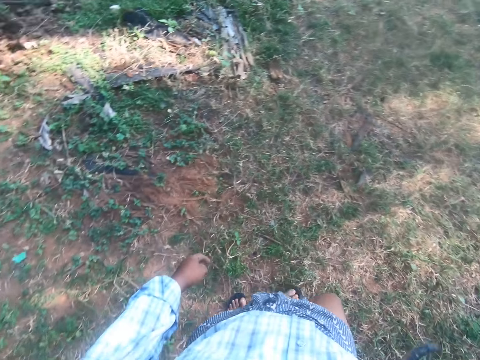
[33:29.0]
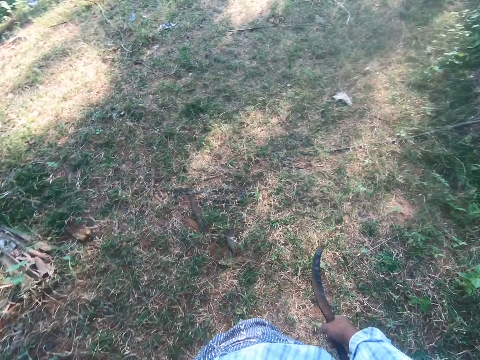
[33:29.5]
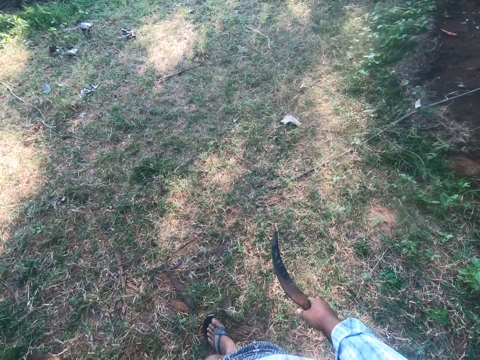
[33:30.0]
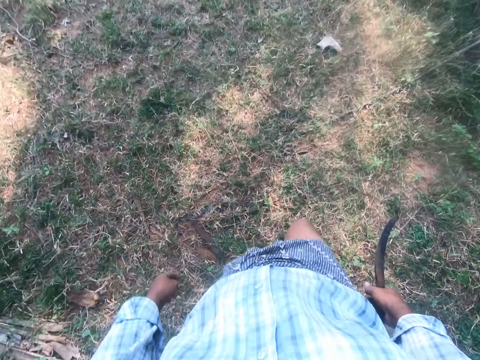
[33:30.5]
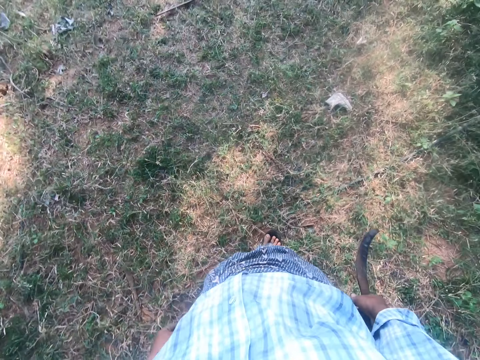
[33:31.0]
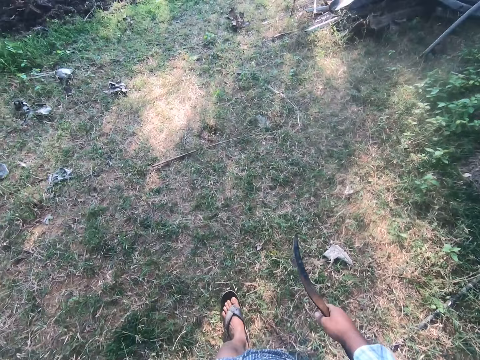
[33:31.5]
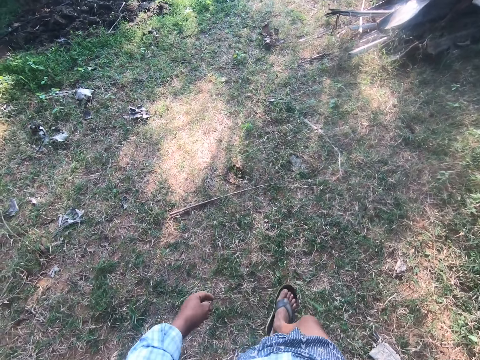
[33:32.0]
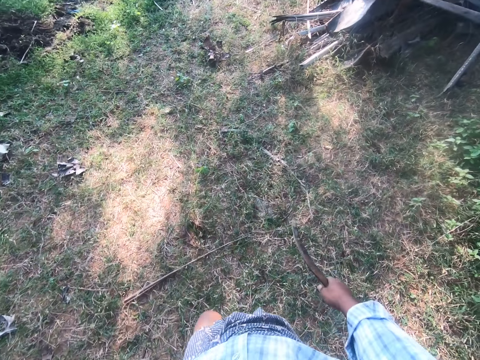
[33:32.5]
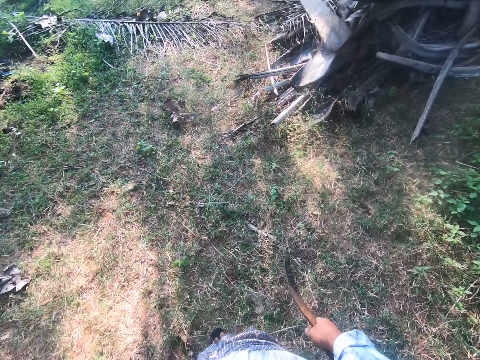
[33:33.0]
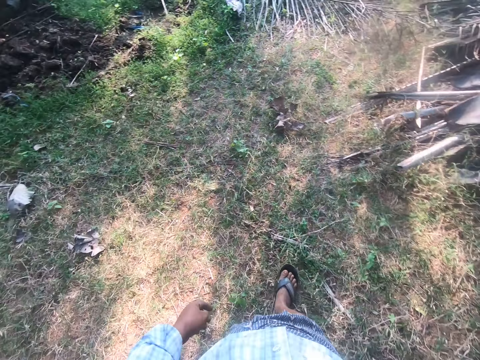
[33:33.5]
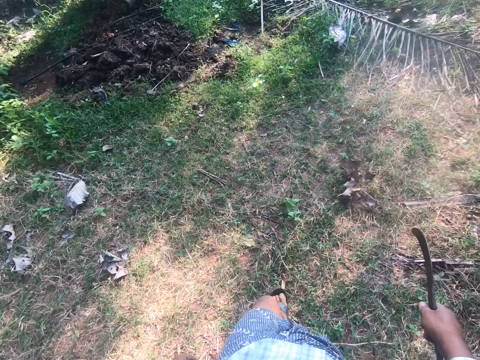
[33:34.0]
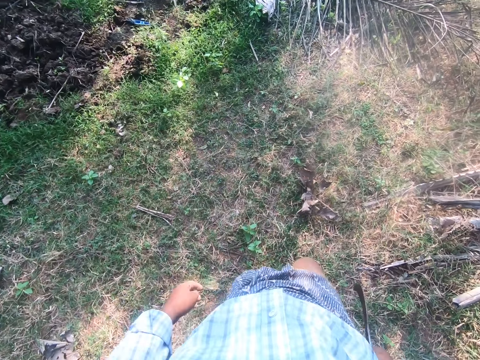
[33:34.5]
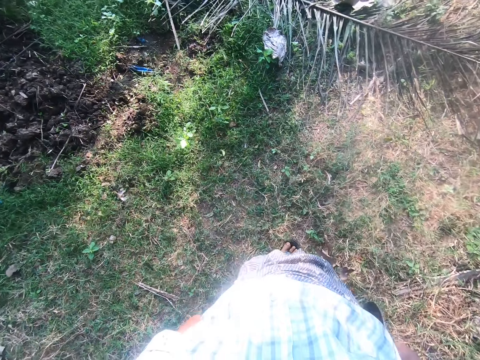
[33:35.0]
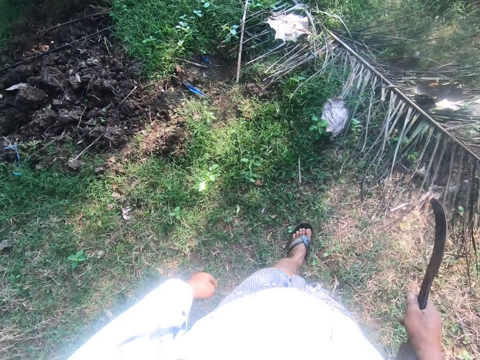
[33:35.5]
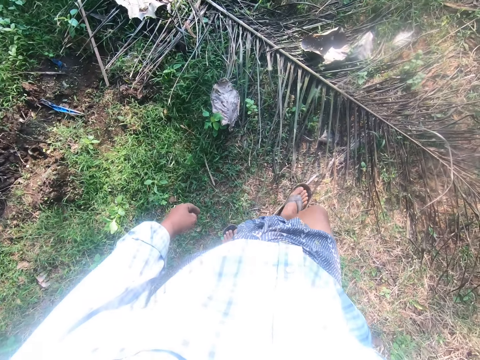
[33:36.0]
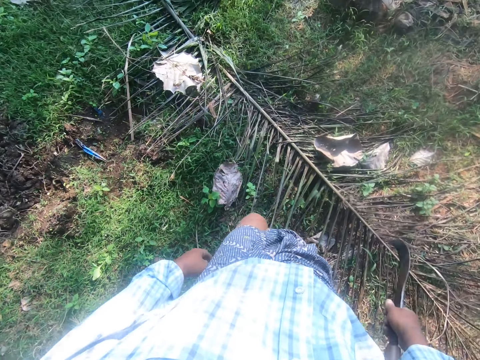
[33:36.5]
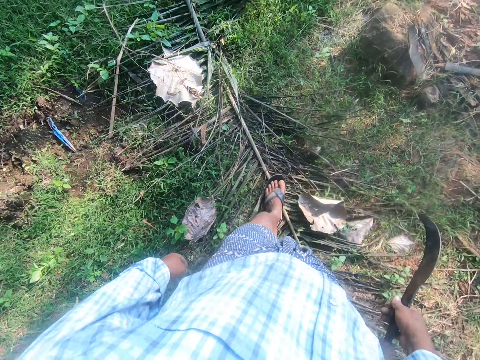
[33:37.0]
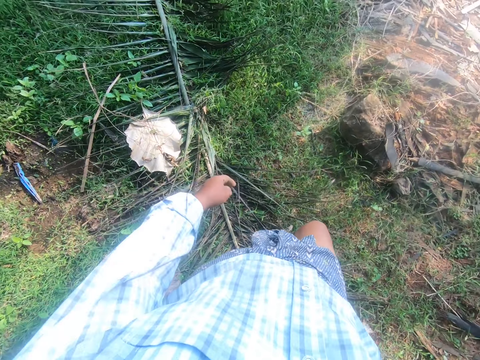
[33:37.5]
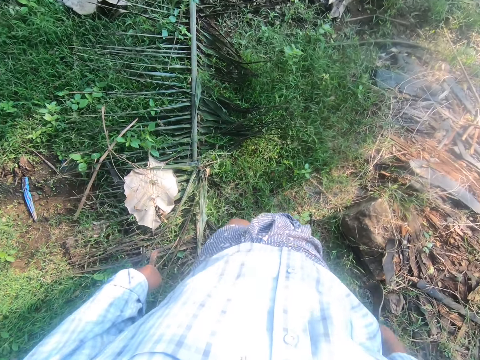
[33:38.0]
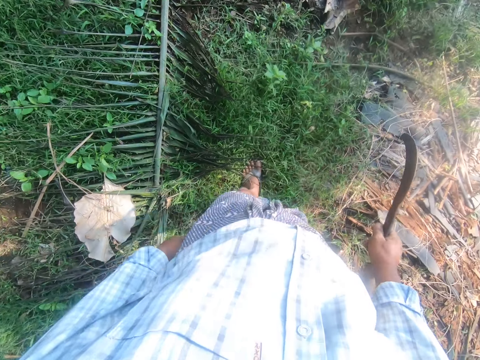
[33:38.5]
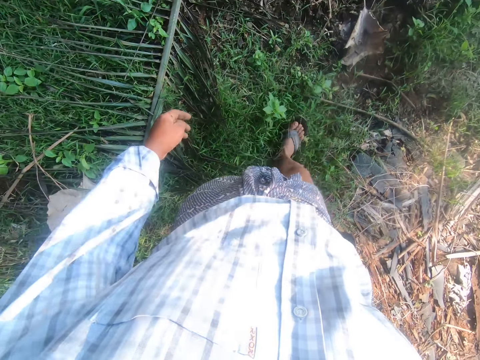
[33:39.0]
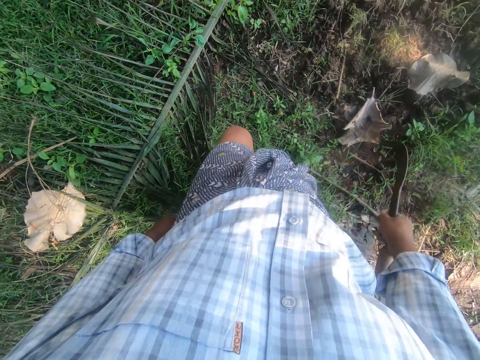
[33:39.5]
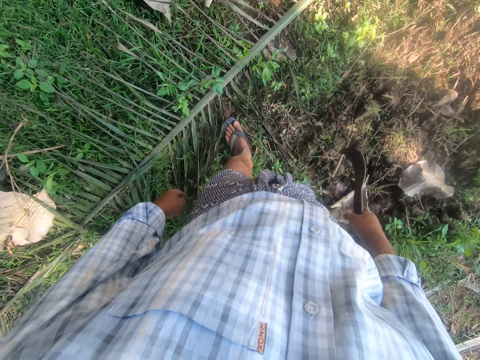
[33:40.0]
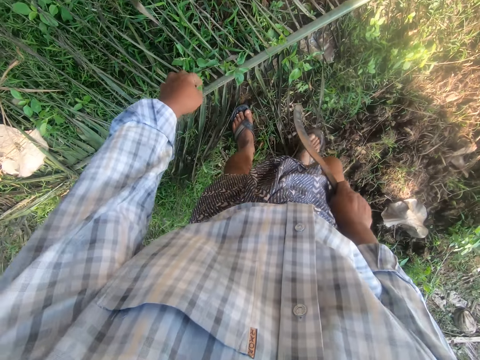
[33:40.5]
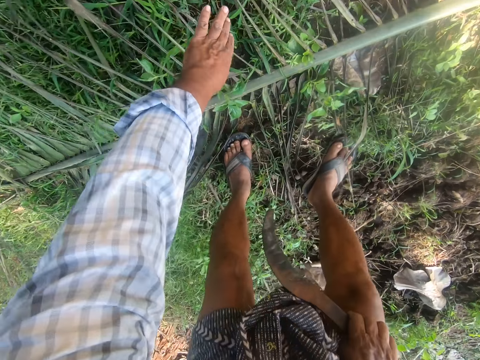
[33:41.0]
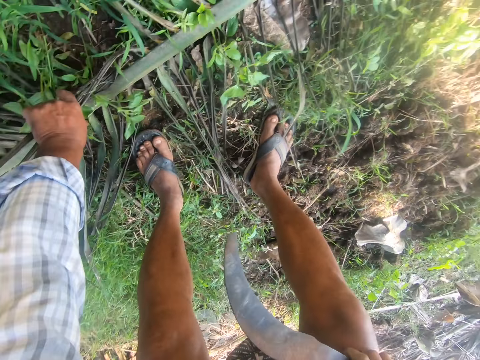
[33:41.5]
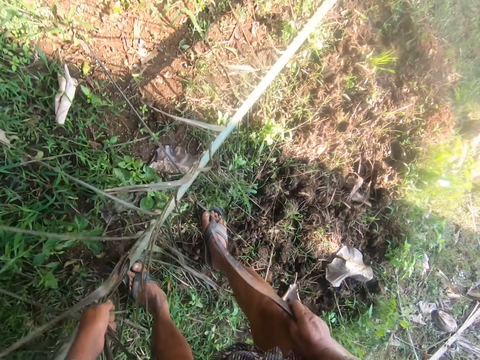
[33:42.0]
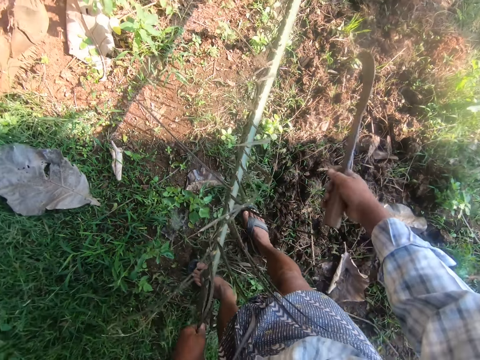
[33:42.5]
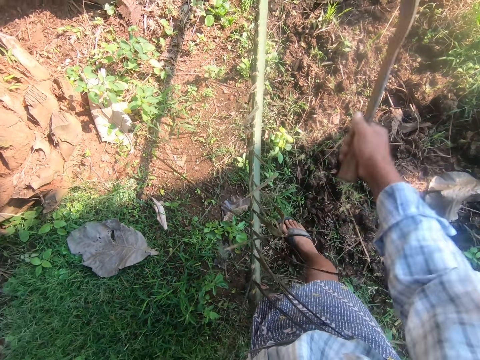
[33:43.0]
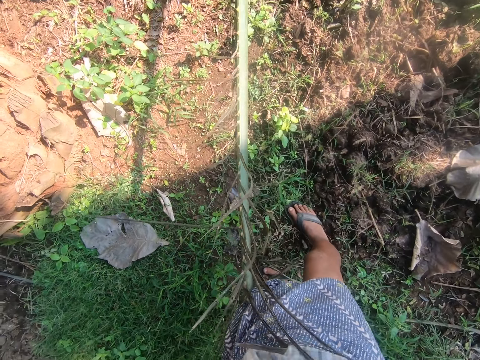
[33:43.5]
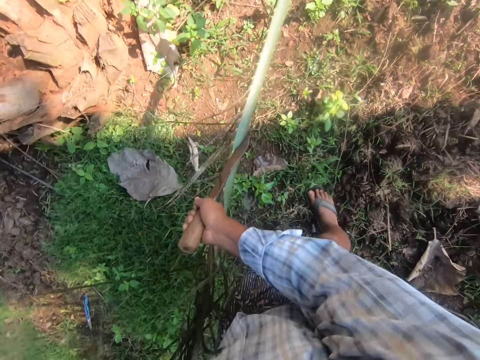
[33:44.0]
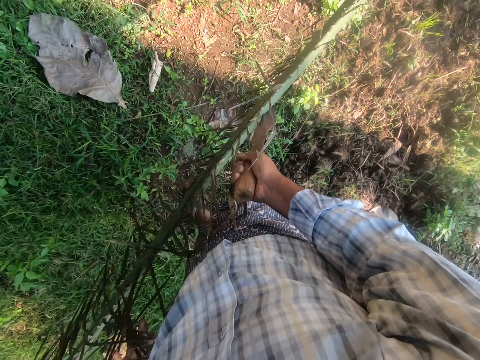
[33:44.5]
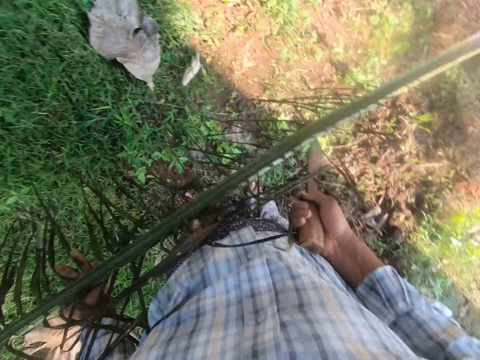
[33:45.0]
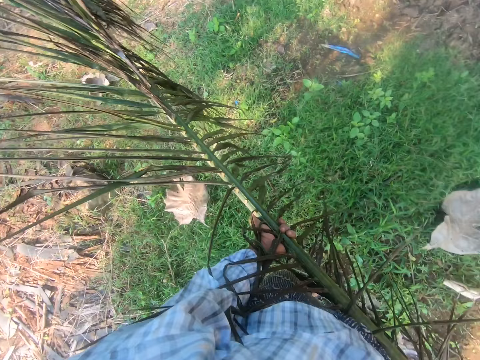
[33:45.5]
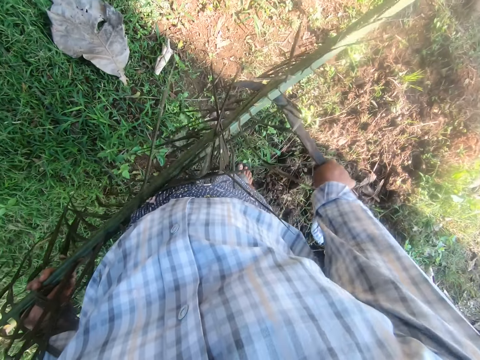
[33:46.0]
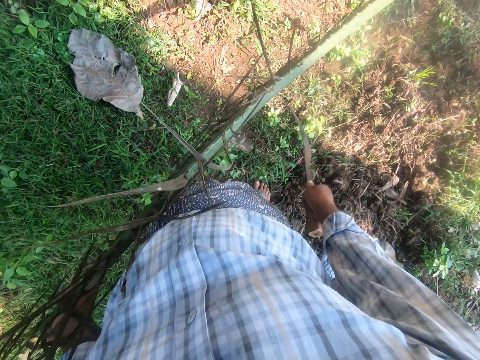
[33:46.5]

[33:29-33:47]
The camera wearer walks away from the palm fronds. They pick up a palm frond or palm tree branch from the ground. They cut the palm tree branch.

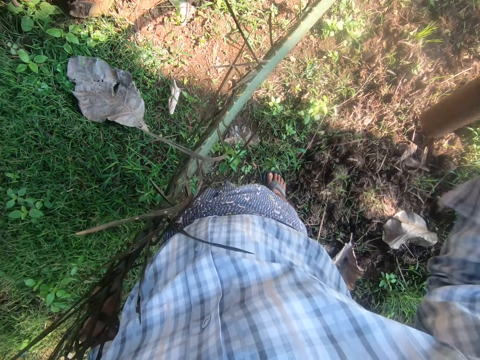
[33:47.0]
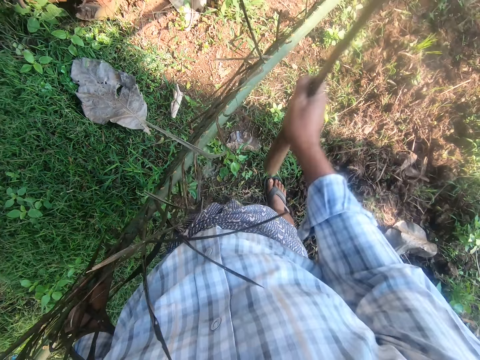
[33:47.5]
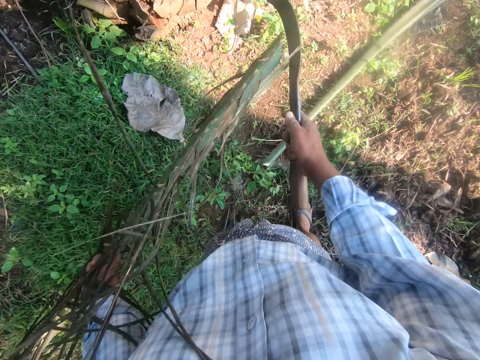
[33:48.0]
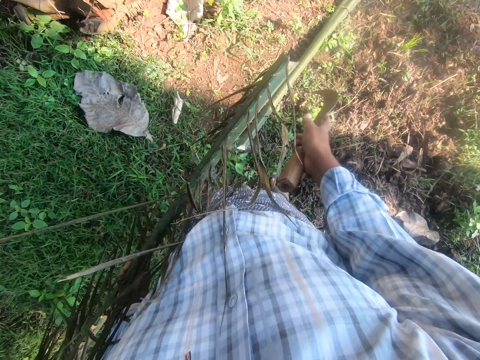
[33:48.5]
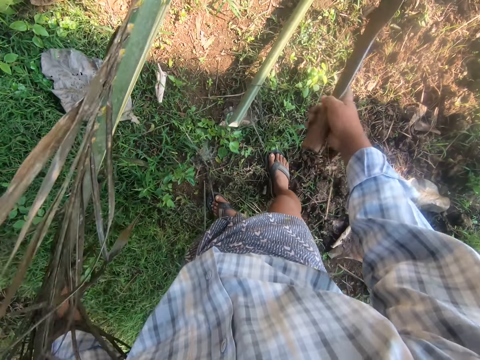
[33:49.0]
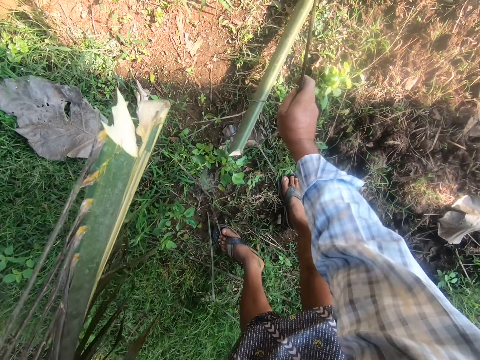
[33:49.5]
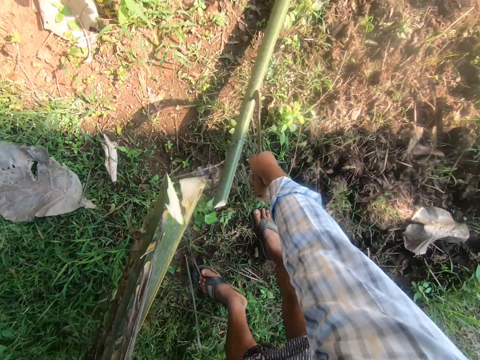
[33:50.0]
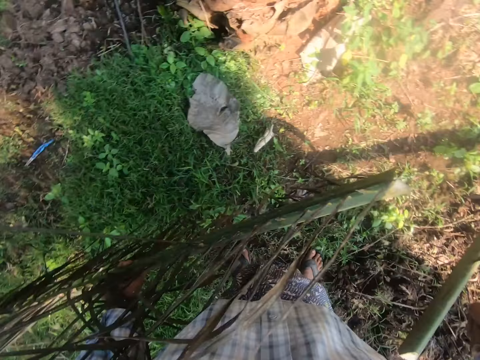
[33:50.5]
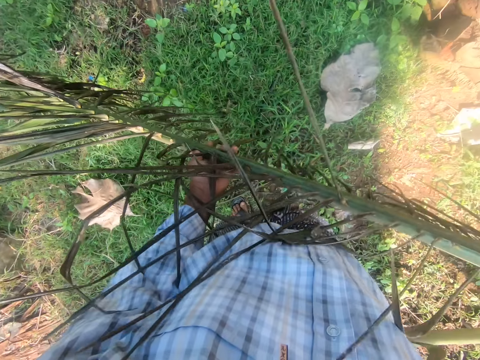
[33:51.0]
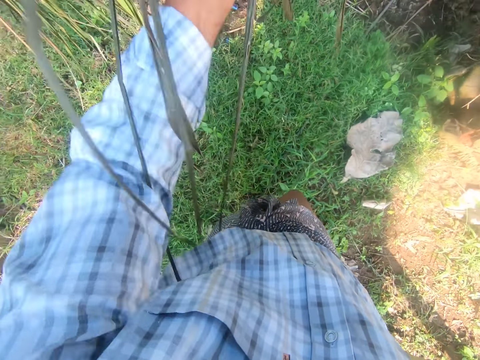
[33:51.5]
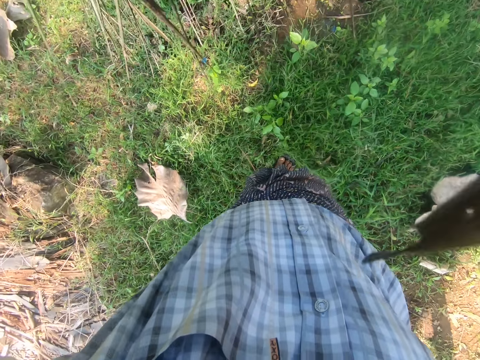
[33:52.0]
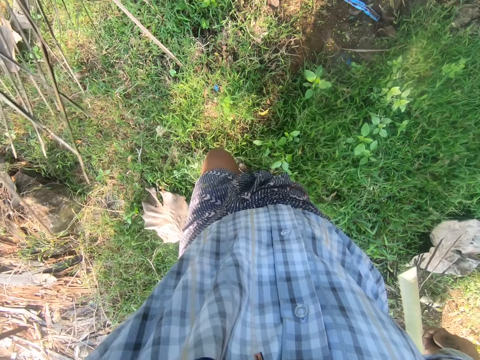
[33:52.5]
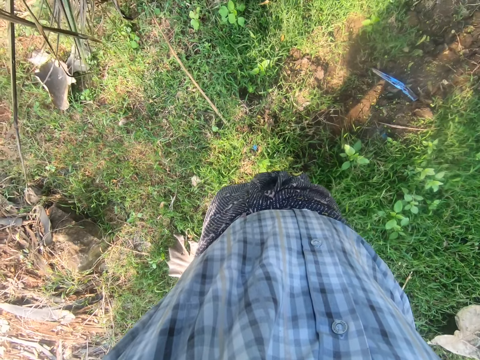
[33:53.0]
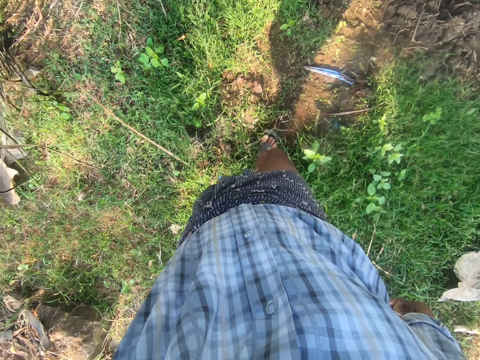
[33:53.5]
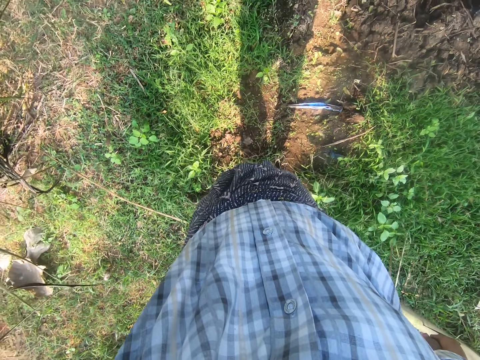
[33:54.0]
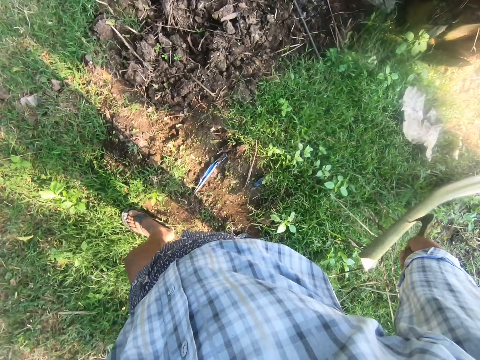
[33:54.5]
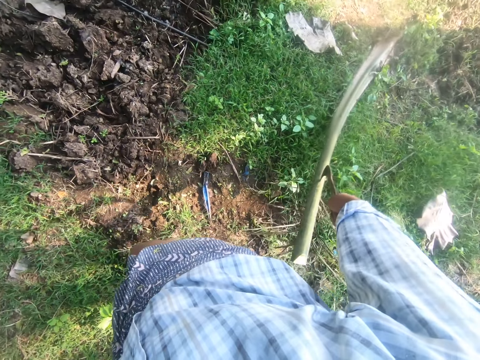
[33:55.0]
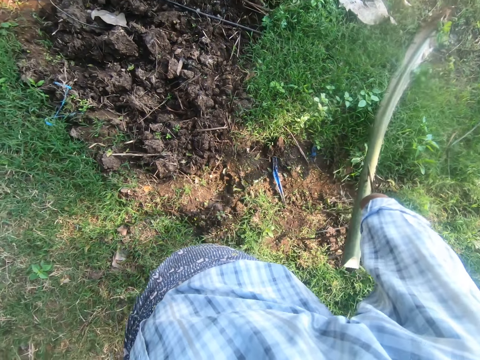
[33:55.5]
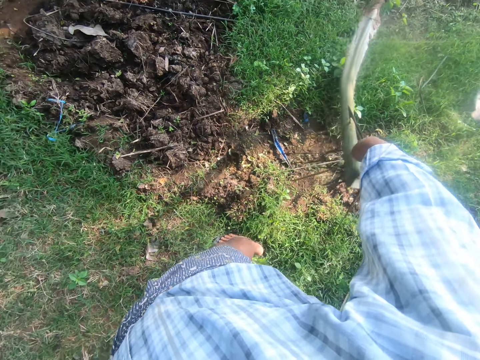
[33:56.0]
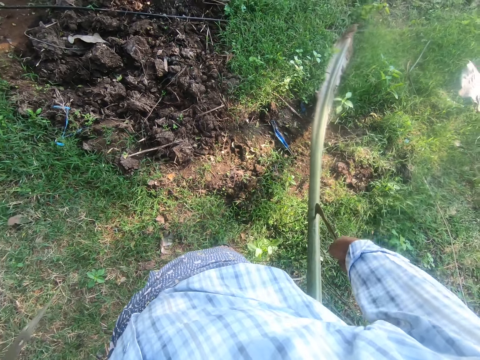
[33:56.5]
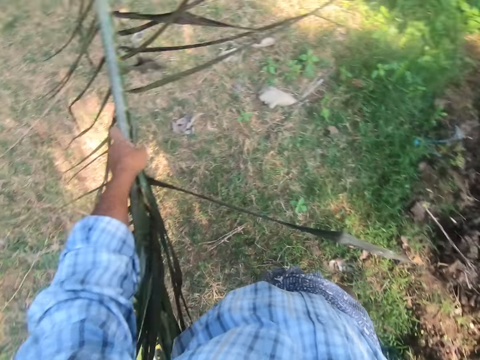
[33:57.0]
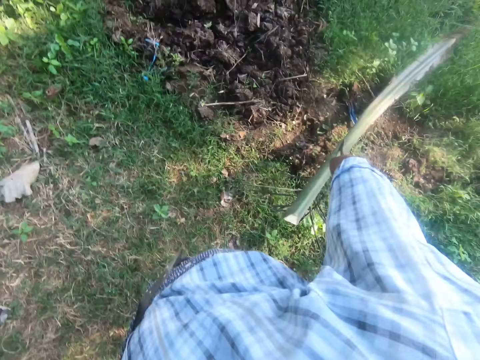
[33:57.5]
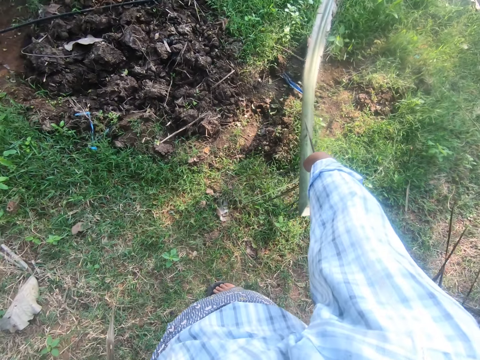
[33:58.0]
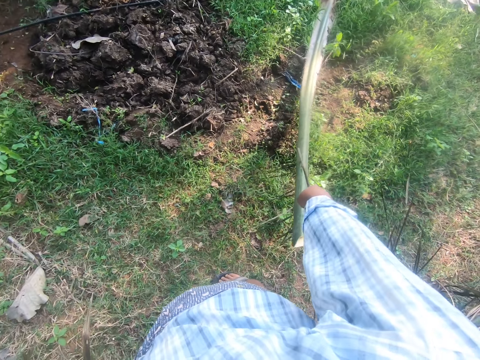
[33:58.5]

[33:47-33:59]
The camera wearer cuts the palm frond into two with a sickle. They take the tree branch. They adjust the camera. They walk in the garden.
